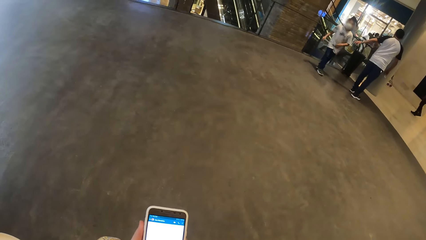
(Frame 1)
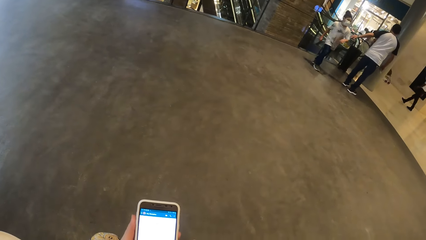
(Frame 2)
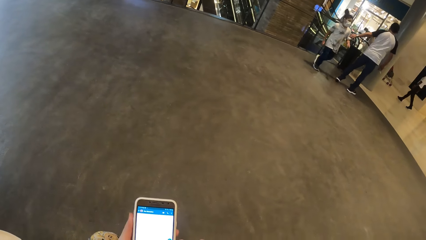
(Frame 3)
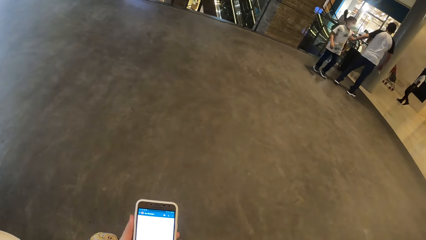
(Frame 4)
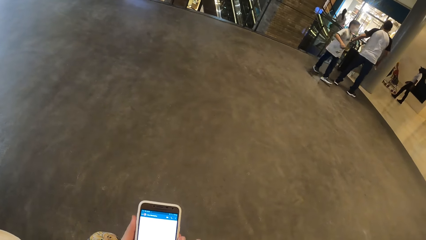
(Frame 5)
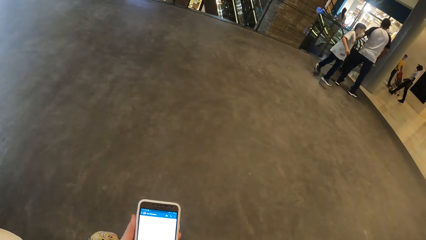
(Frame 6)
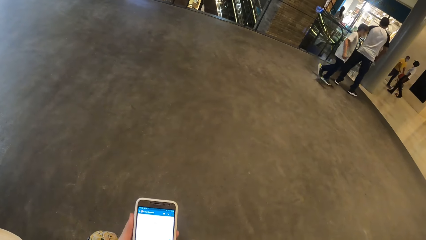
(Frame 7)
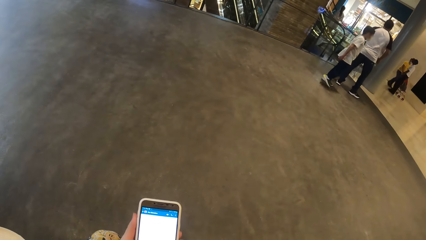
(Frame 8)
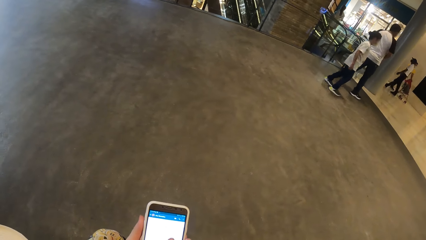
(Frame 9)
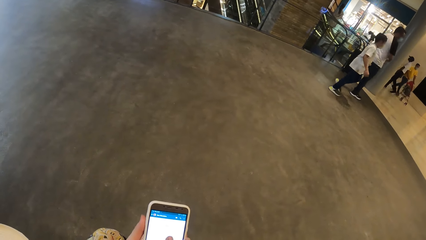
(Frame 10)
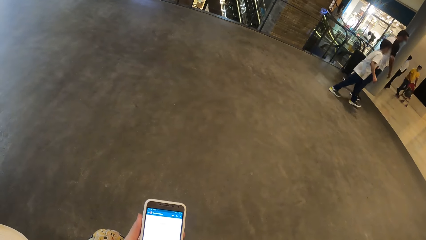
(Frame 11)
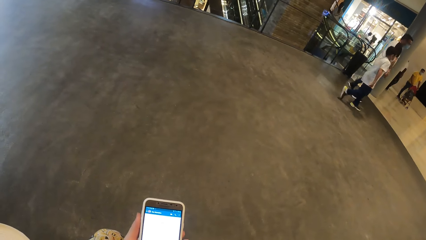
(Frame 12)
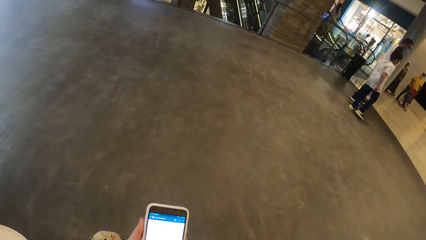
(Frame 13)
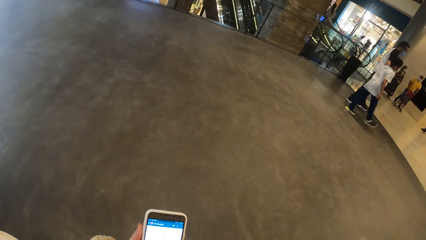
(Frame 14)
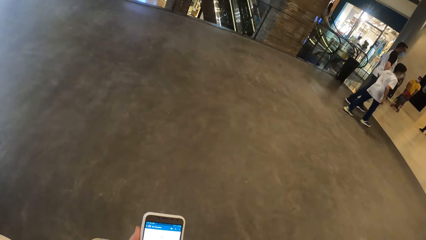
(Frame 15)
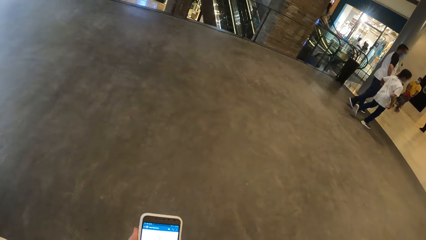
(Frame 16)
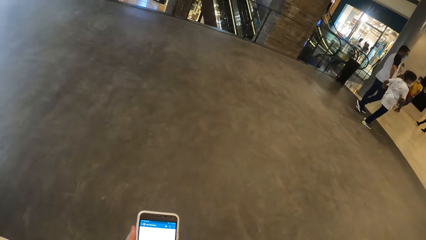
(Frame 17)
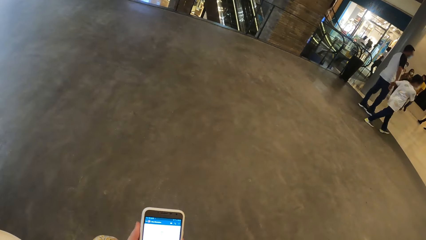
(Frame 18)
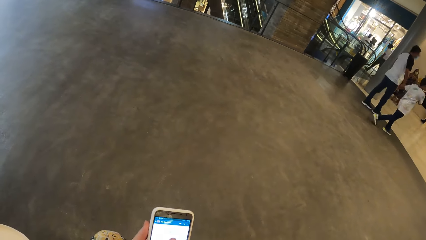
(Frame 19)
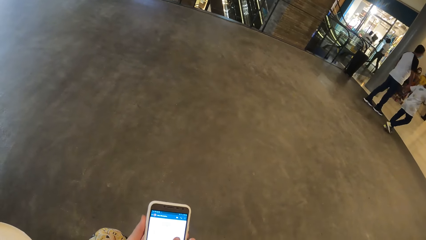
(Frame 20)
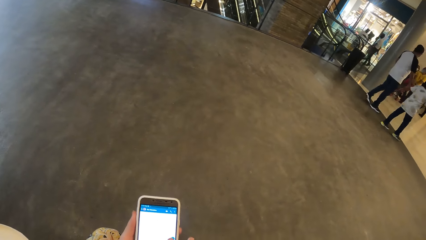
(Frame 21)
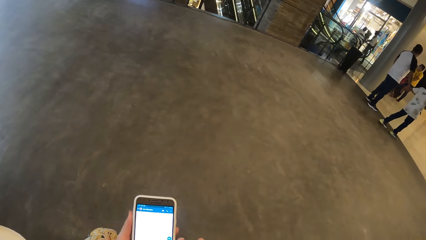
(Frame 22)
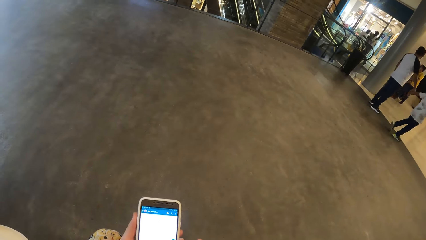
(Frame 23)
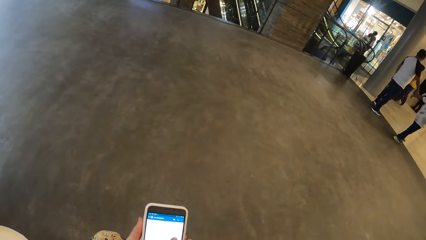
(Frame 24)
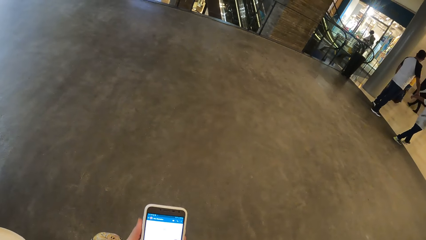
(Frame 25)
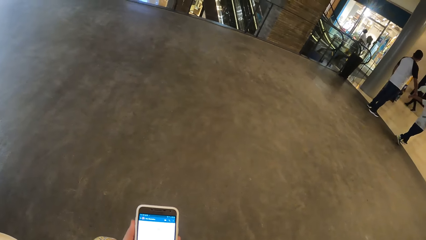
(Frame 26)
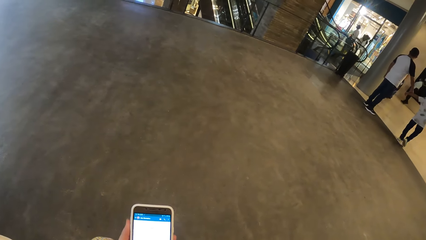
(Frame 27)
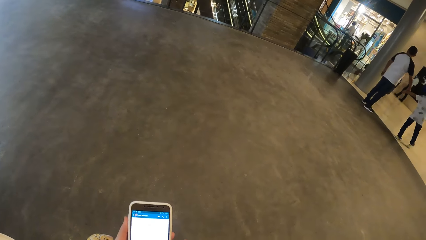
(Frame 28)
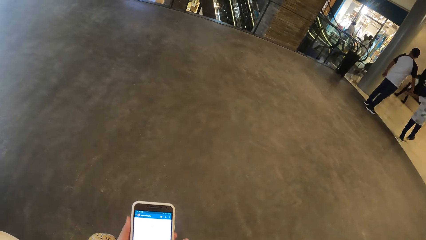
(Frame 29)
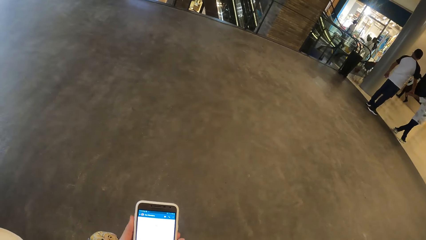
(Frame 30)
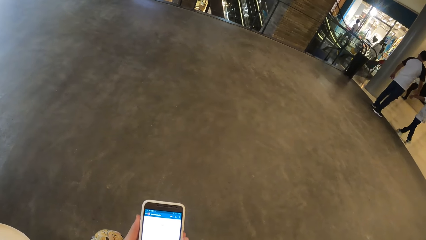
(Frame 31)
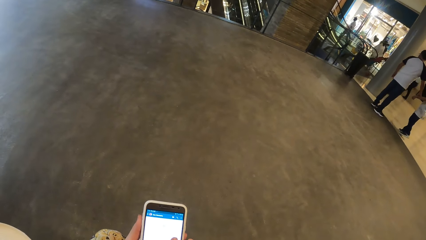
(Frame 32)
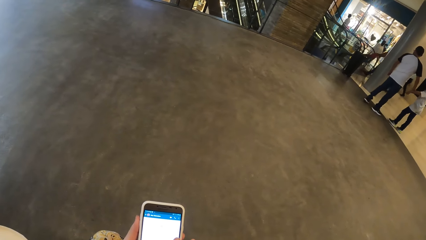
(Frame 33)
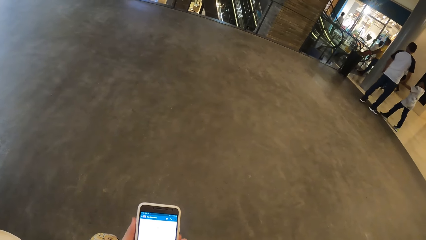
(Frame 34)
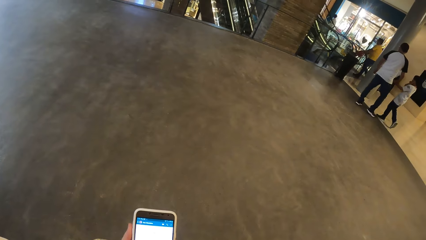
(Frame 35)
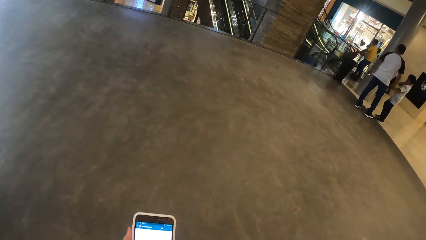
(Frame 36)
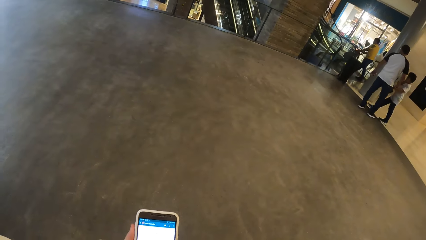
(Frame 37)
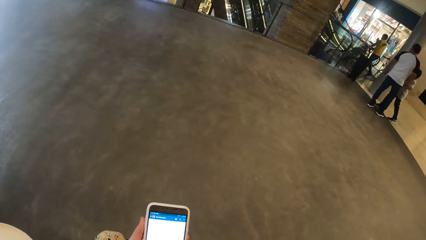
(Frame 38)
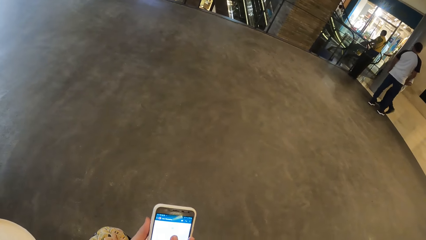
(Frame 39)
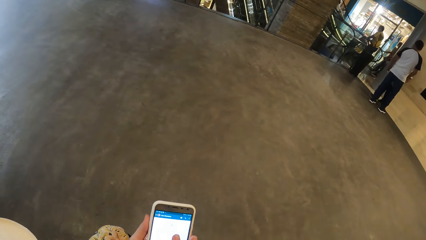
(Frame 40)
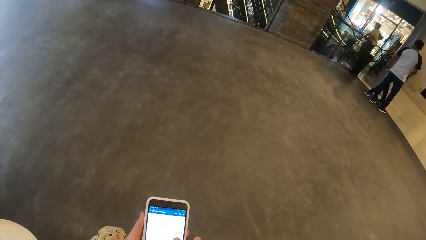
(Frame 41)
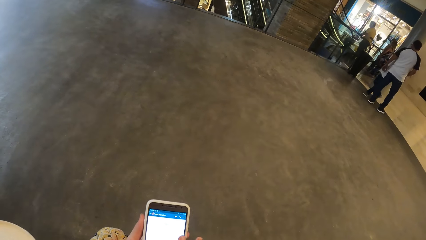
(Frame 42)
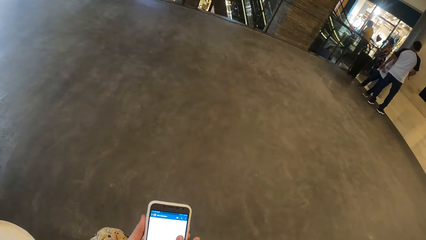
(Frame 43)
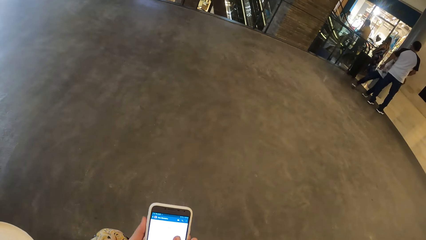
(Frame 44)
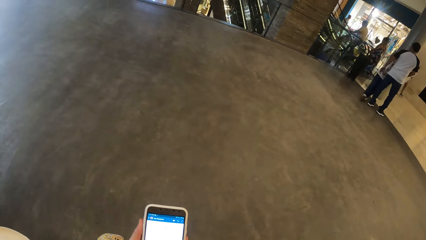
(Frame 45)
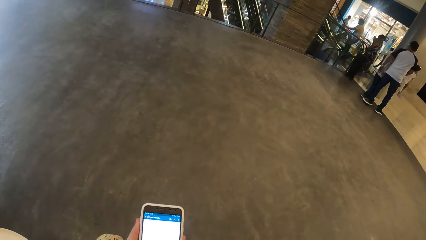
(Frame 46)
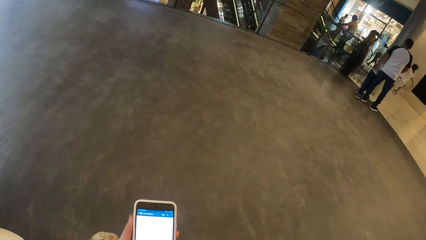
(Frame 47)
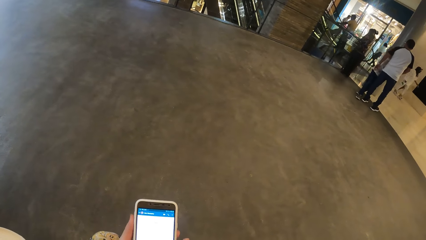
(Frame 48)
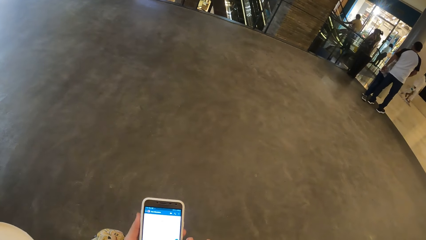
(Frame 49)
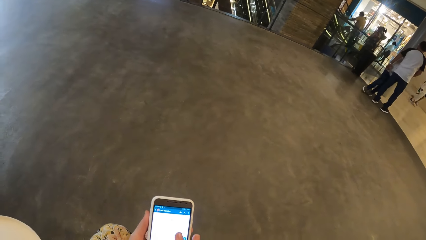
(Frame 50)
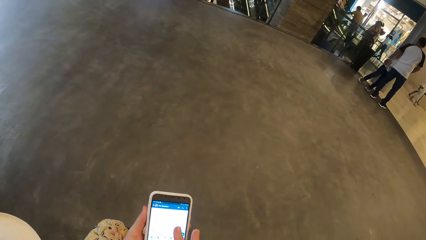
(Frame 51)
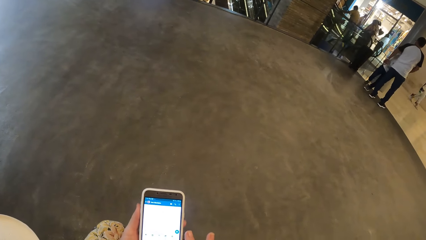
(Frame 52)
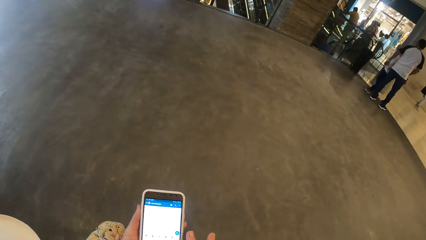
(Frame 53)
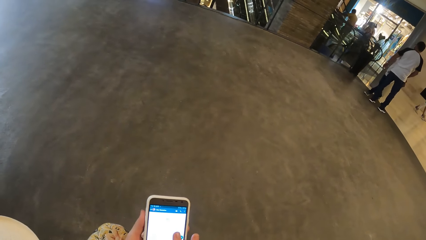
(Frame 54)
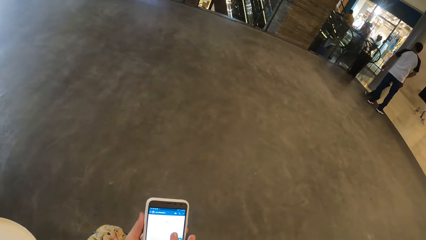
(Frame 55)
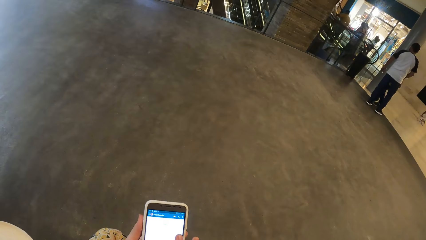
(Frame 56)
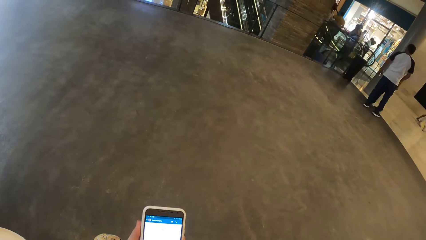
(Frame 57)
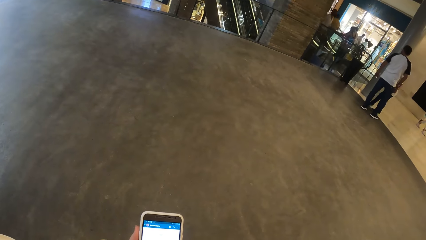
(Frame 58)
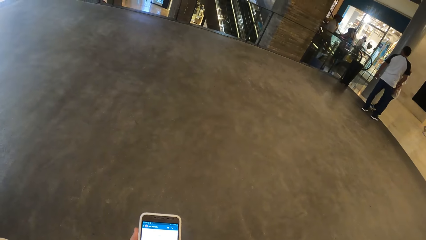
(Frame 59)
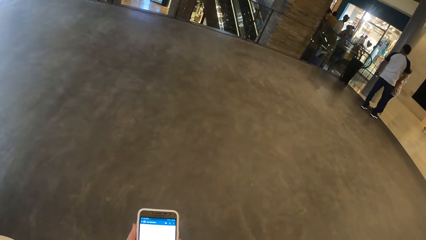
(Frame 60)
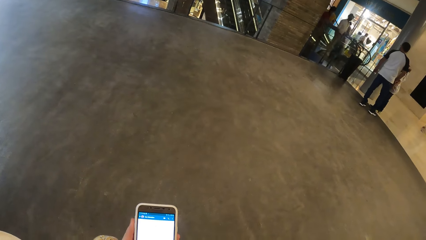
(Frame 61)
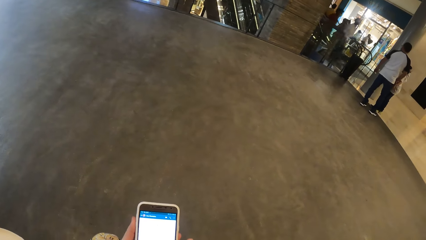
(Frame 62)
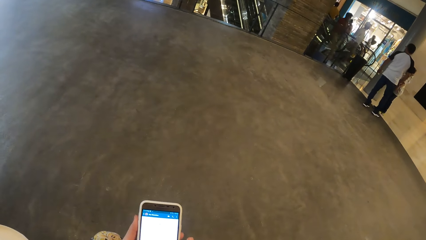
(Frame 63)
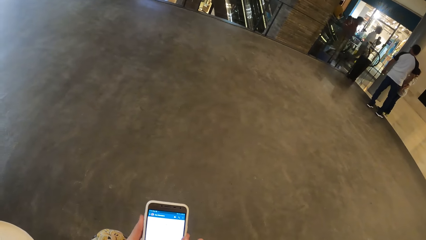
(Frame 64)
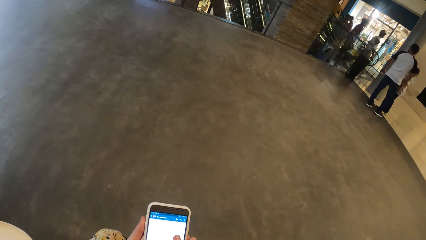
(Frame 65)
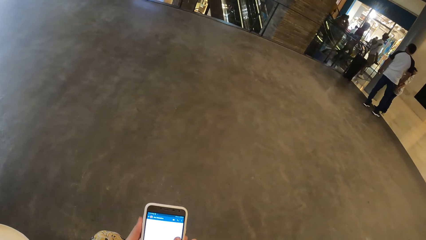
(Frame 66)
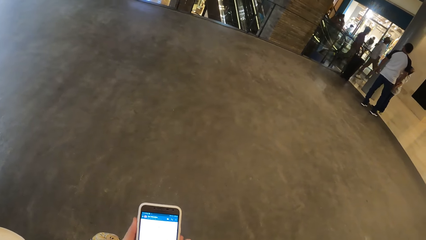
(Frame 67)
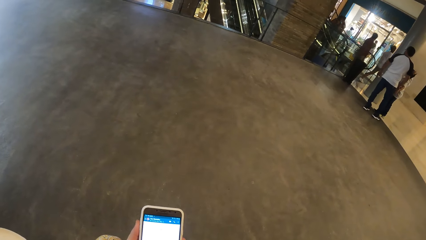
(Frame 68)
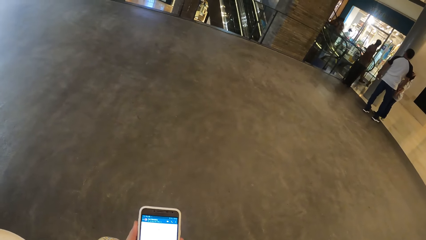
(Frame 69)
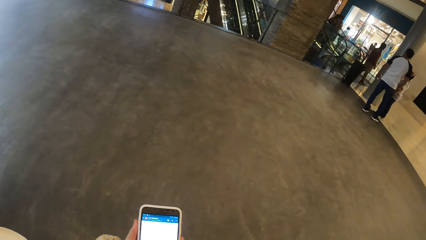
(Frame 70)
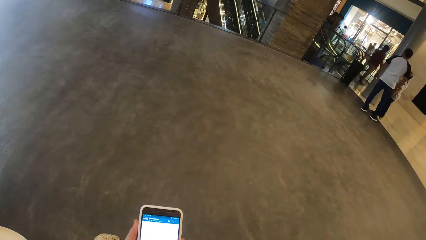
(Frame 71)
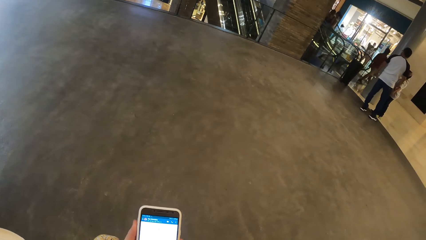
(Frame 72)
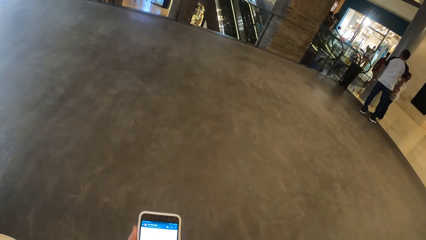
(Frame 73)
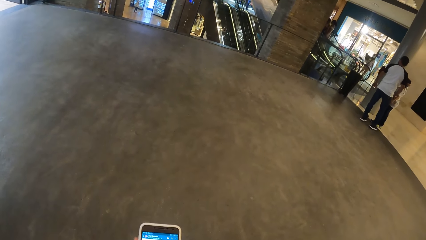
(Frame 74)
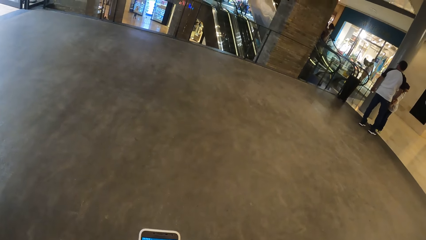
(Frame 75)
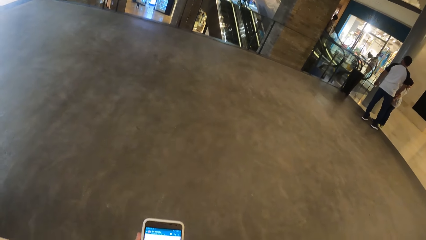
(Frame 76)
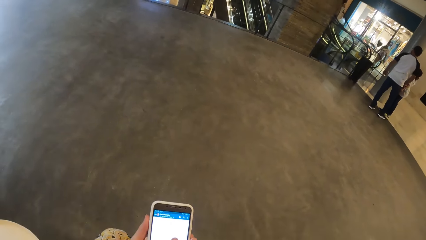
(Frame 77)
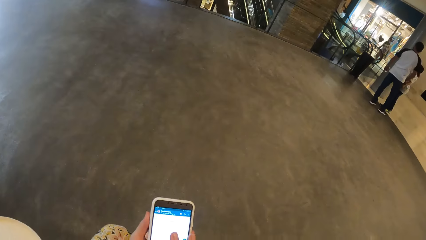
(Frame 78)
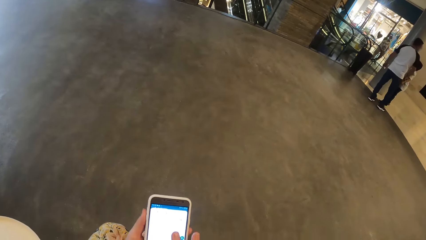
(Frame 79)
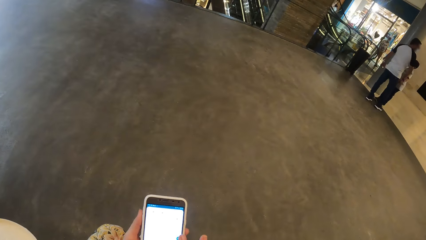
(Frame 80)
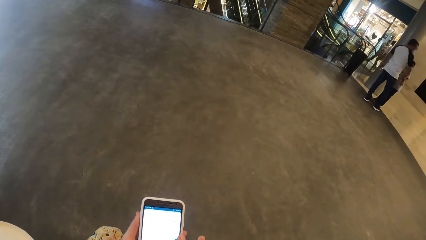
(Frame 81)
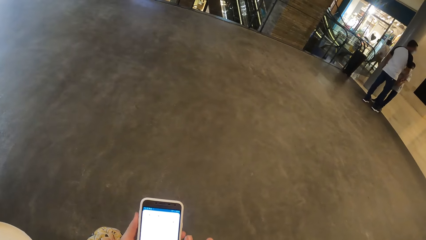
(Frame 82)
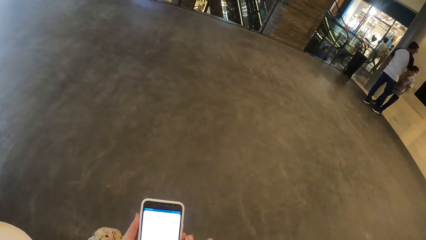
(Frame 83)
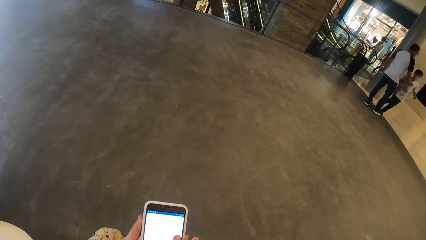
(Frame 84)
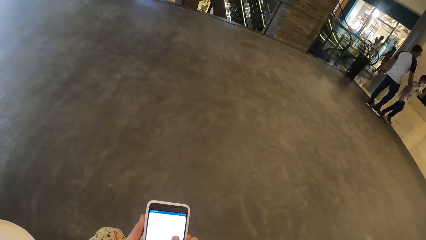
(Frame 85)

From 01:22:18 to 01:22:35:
The man holds the left hand of the boy with his right hand.
